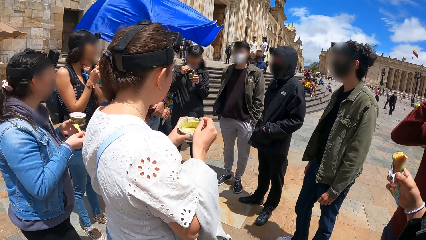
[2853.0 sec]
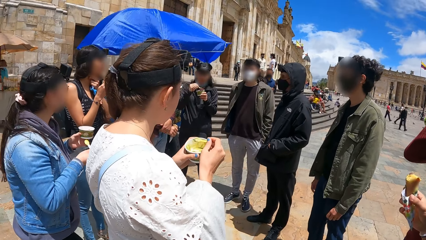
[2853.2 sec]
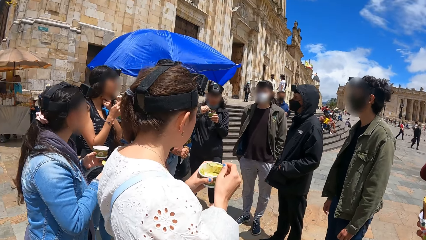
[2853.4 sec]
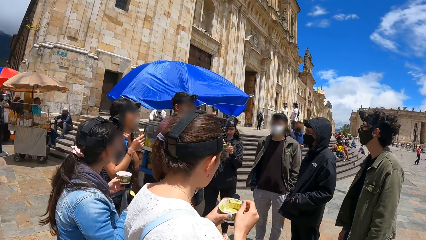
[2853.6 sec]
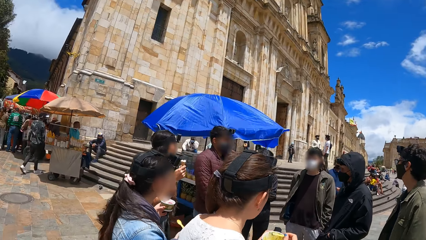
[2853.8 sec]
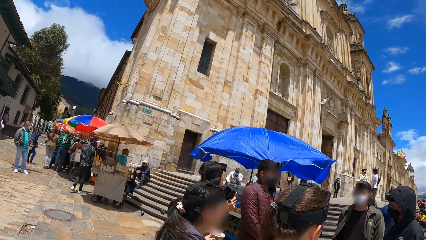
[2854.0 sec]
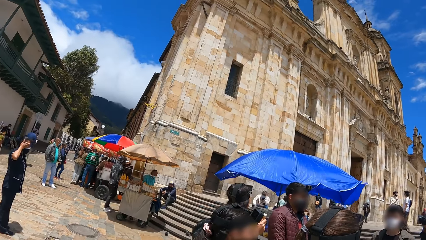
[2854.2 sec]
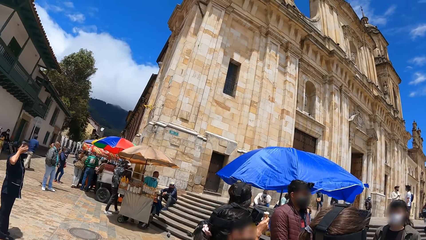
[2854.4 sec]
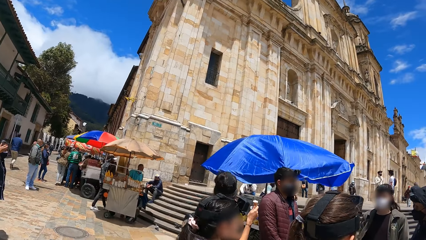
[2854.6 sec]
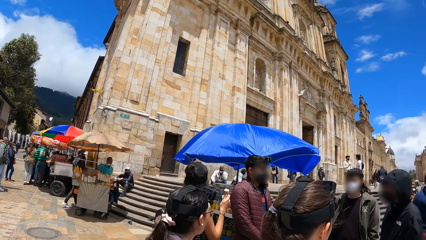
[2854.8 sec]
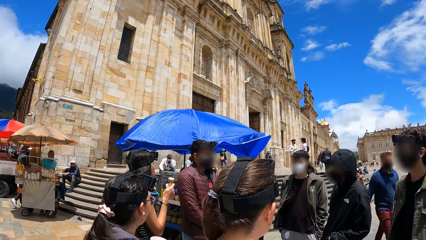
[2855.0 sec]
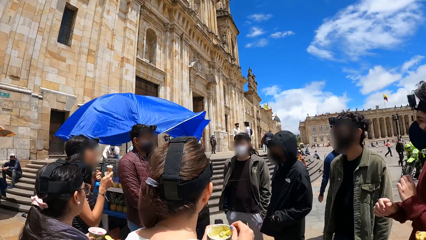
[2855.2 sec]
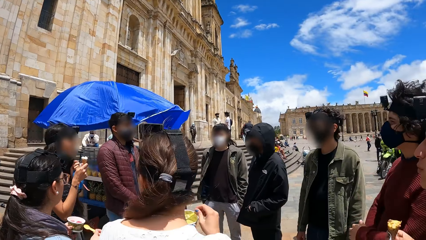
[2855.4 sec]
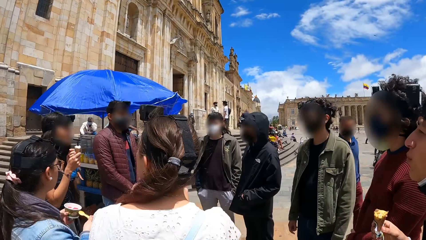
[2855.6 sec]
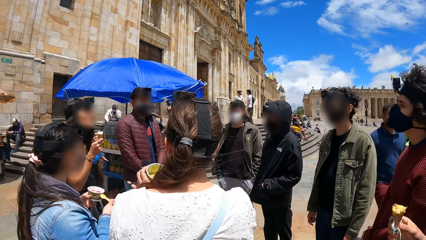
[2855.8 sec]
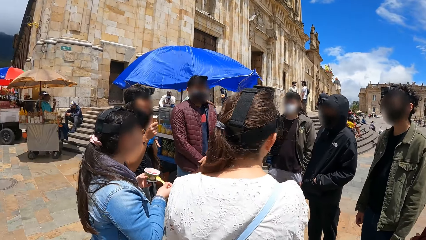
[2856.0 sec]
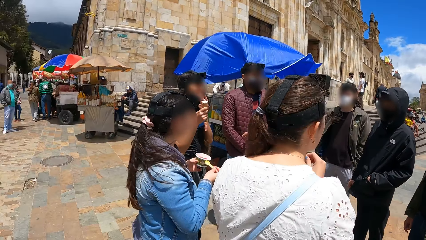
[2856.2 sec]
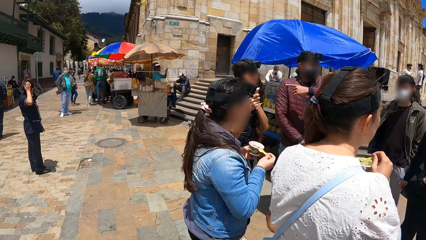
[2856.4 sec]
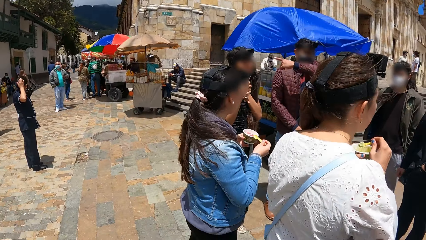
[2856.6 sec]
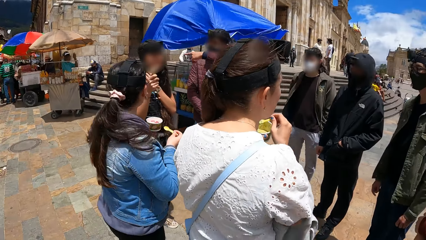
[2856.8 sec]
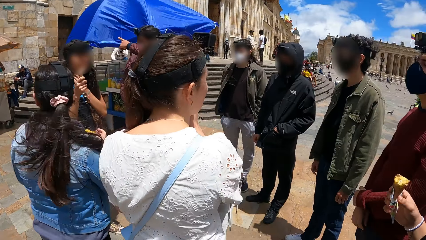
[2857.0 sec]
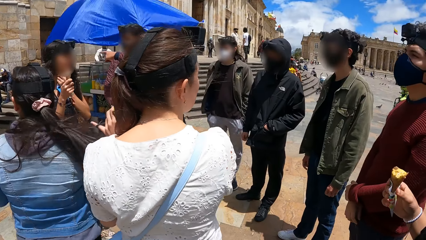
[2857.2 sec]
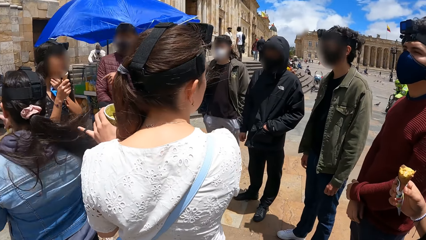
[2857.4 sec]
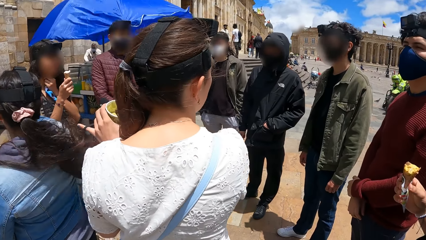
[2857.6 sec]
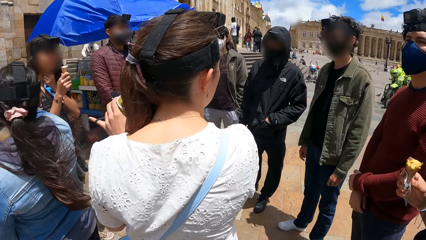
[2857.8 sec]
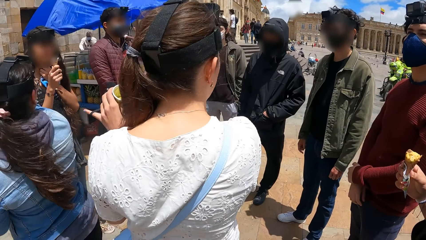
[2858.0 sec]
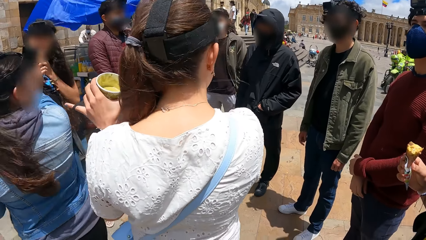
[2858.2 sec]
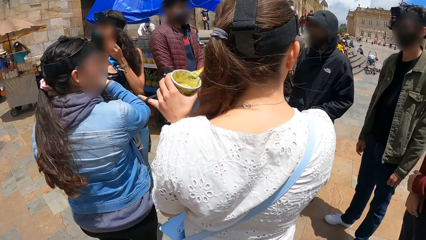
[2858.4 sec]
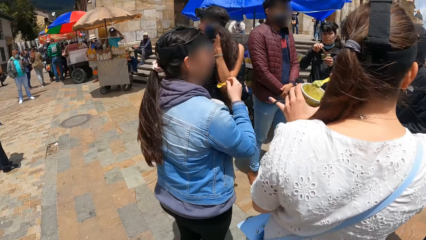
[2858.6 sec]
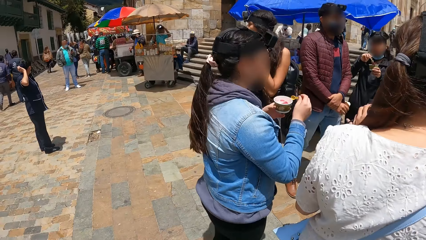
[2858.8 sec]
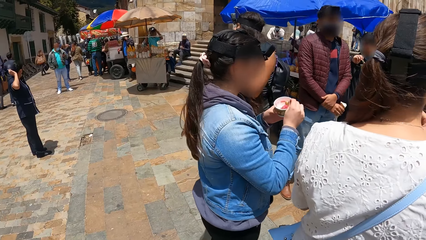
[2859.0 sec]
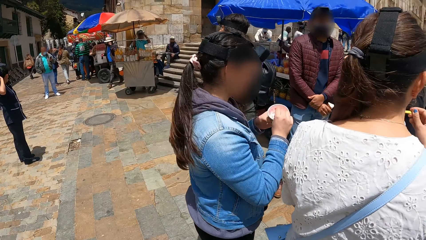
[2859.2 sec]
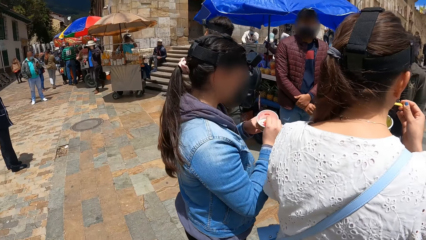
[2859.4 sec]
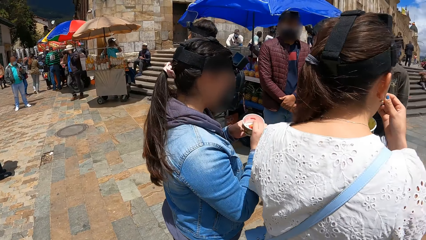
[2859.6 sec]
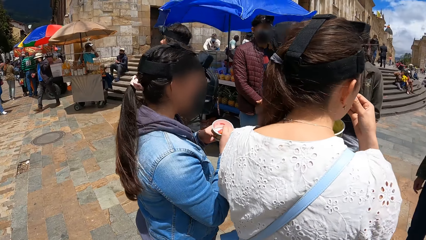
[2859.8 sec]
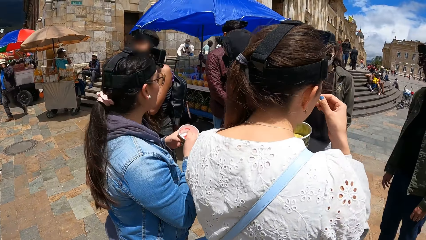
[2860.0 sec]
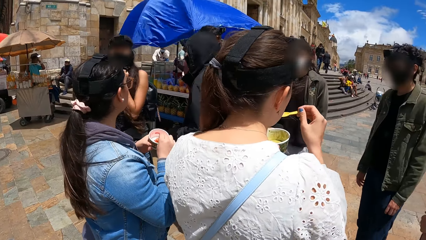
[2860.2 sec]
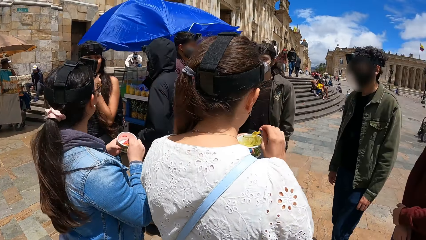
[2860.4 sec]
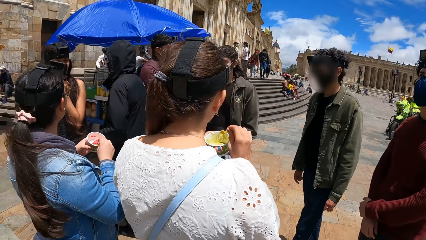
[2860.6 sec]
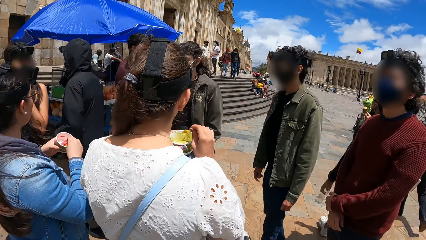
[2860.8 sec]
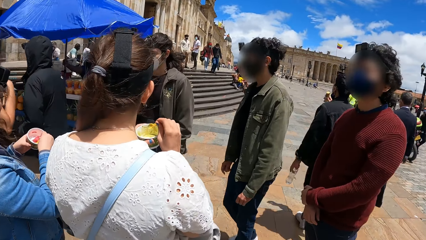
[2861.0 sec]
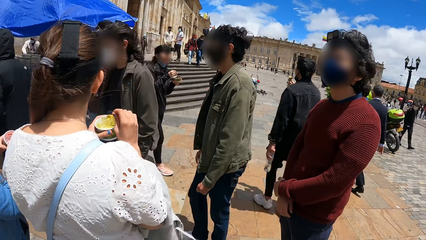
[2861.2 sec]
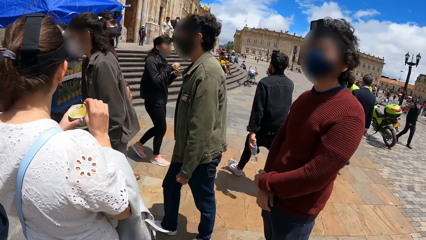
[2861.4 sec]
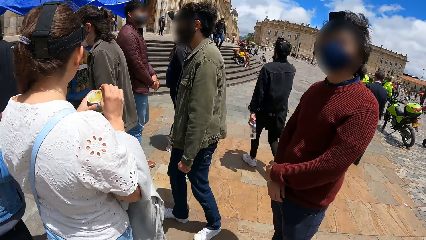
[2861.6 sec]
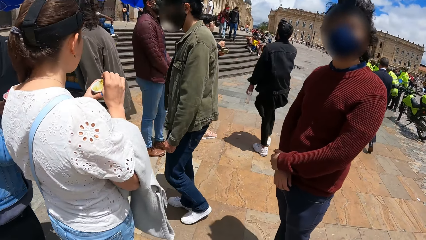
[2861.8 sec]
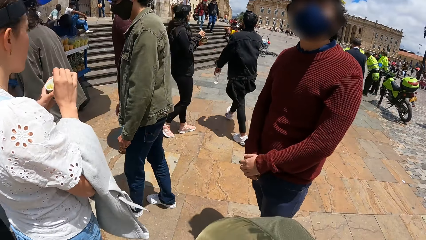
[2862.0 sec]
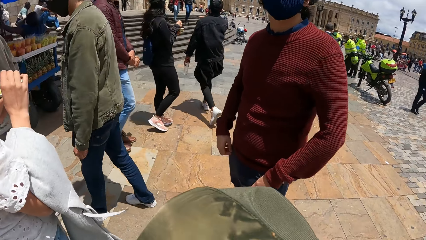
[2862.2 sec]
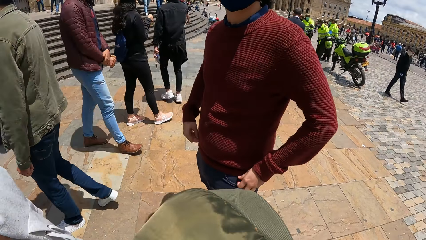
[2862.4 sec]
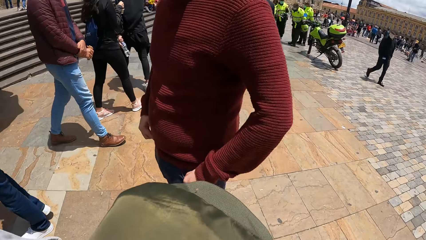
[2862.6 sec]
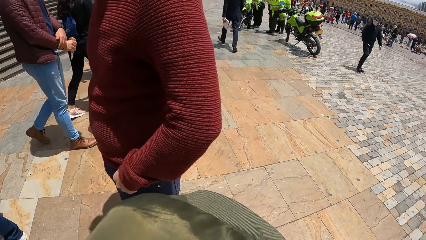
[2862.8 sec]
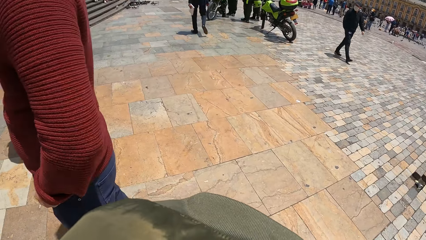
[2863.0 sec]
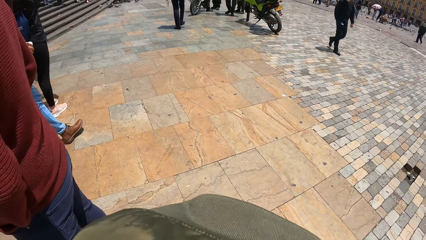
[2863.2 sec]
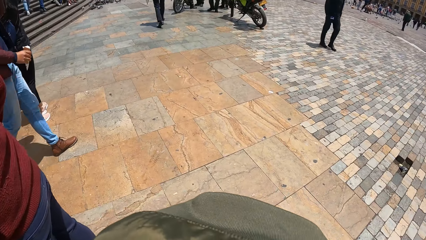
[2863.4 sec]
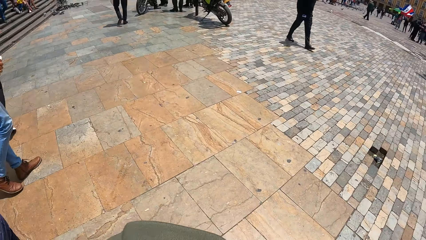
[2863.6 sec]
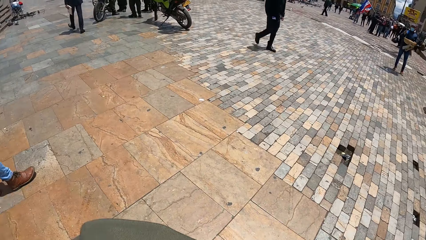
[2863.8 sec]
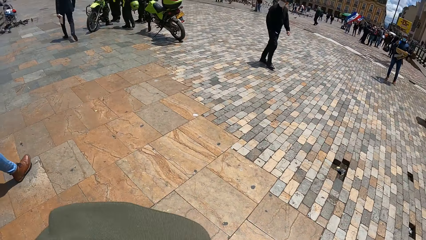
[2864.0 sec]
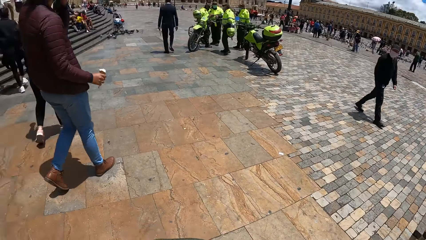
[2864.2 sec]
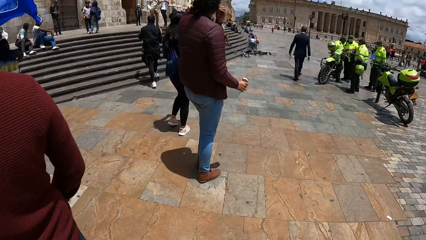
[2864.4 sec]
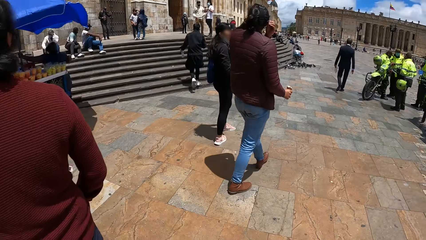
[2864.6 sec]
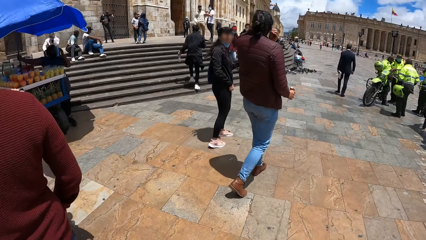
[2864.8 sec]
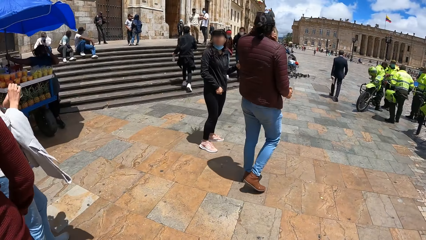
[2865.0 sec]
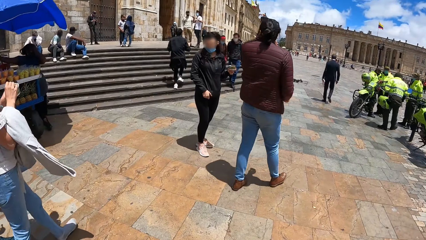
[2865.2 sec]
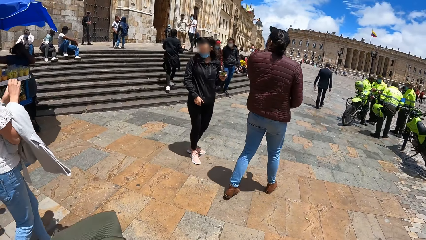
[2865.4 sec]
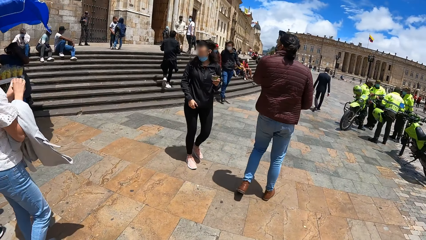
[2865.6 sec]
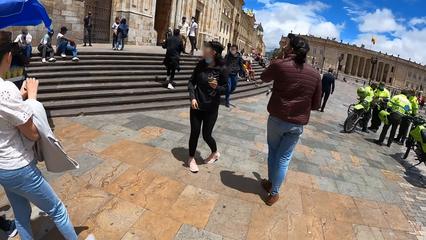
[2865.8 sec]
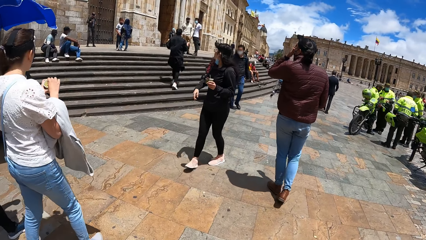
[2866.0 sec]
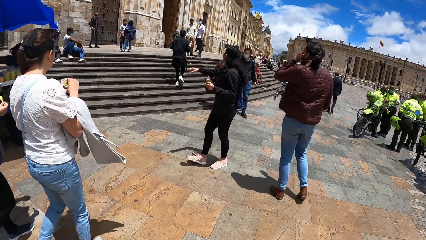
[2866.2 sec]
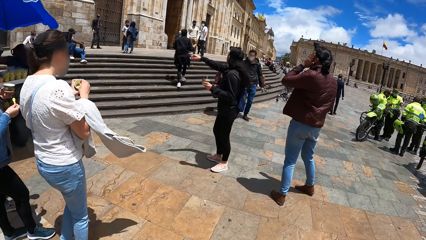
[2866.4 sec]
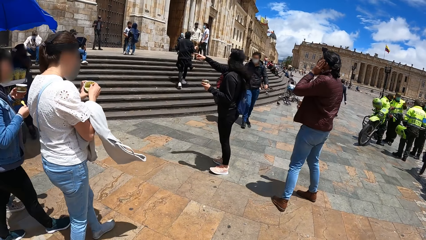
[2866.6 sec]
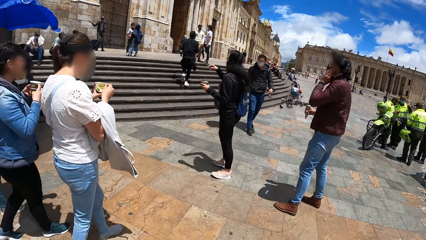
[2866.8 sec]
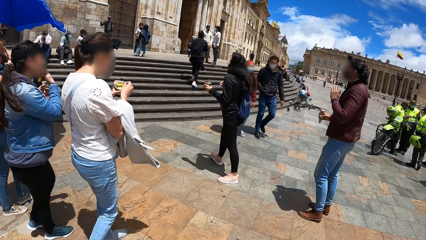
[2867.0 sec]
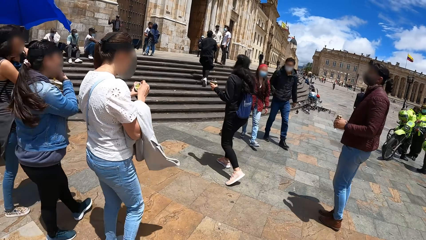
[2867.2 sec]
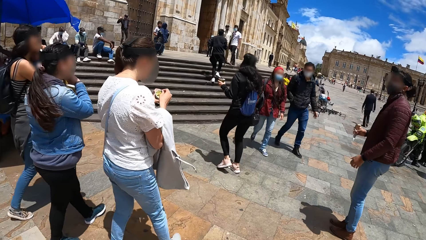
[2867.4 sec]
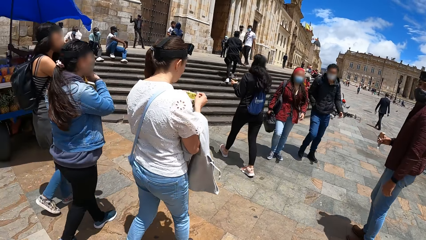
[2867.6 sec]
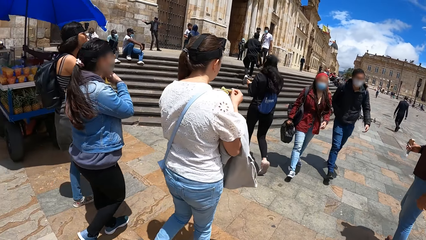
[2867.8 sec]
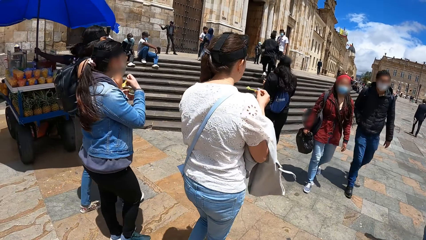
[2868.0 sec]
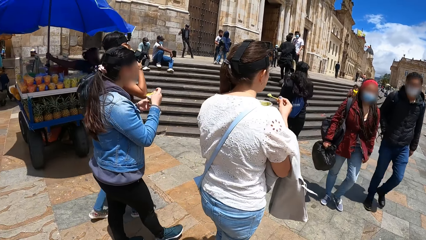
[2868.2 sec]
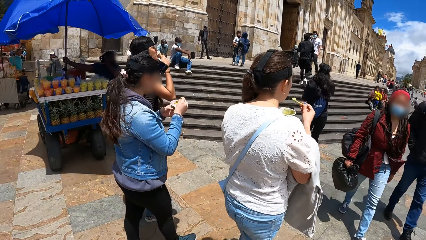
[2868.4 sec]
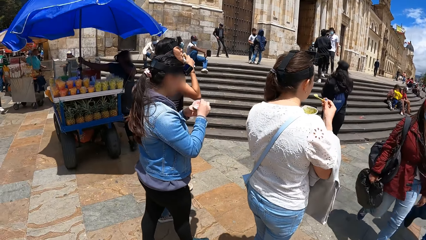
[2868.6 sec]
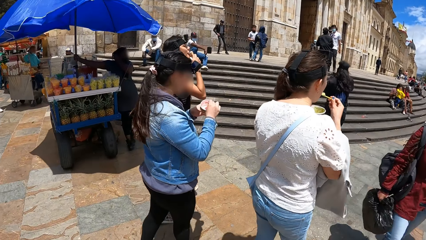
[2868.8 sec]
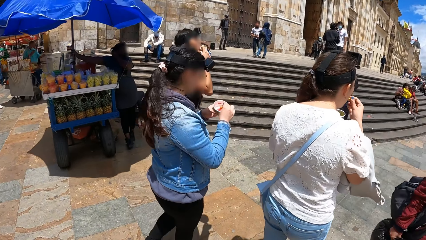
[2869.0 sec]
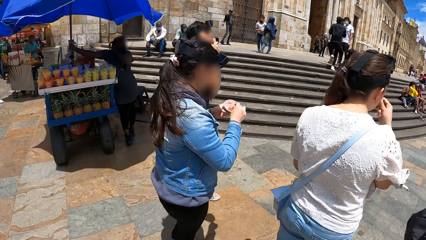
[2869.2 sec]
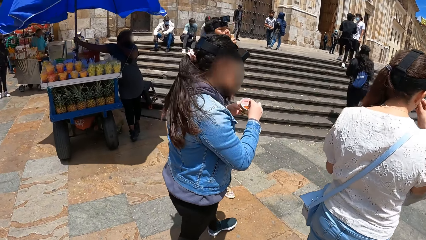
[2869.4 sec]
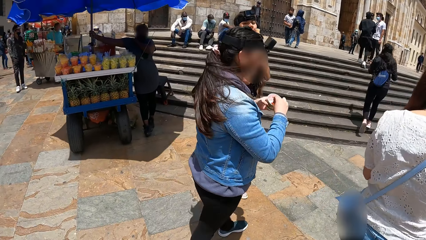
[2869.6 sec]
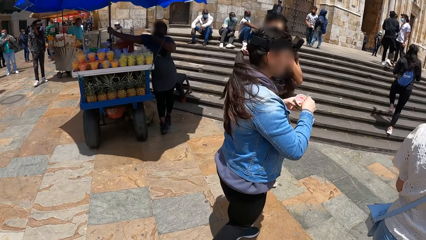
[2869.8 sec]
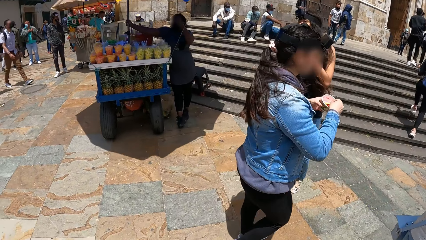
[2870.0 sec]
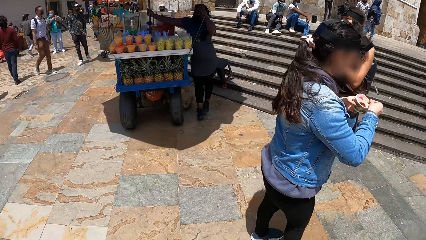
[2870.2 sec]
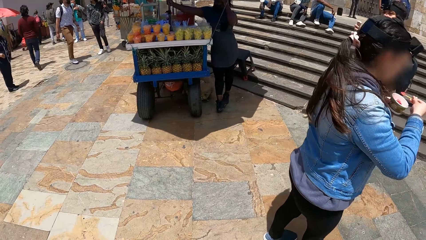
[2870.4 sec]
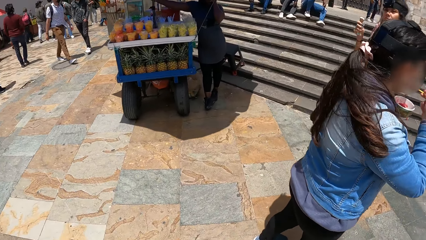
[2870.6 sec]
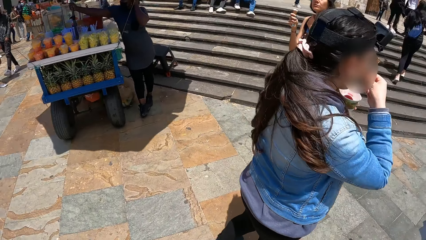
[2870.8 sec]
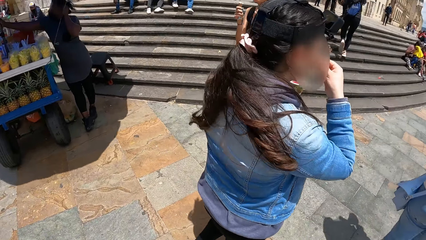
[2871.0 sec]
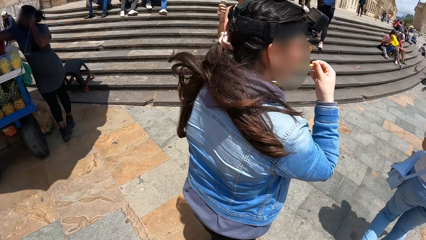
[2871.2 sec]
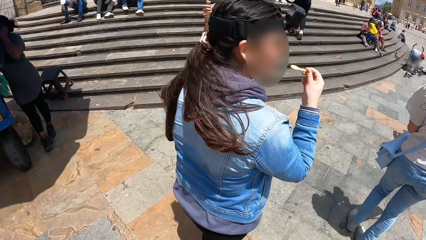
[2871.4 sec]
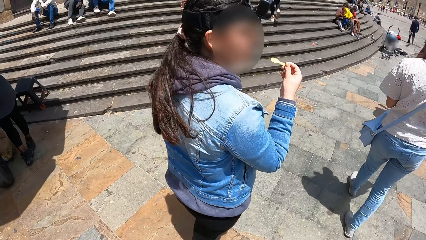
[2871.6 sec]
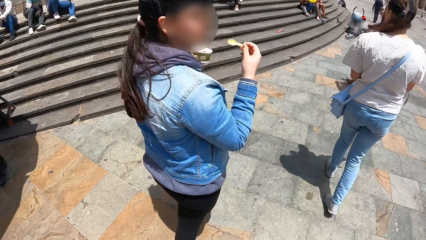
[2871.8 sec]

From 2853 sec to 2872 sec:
The camera wearer looks at vendors. They look at a group of people. They look at the vendors. They look at the woman. Another woman puts the ice cream into her mouth with the spoon in her right hand. The camera wearer looks at a person. They hold a jacket. They look around. They look at people outside a building. They look at the first woman. The other woman puts ice cream into her mouth with the spoon in her right hand. The first woman takes ice cream from the cup in her left hand with the spoon in her right hand. The camera wearer looks at a juice vendor. The first woman puts ice cream into her mouth with the spoon in her right hand.
